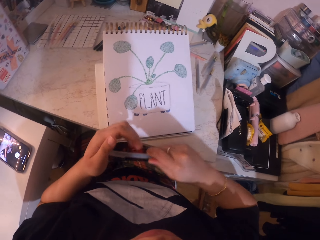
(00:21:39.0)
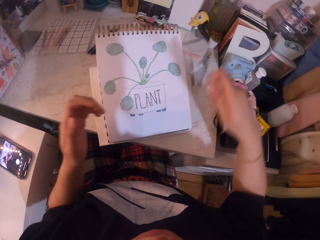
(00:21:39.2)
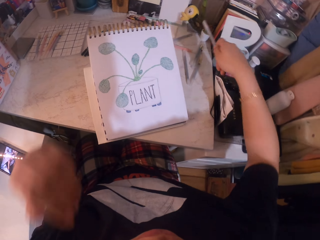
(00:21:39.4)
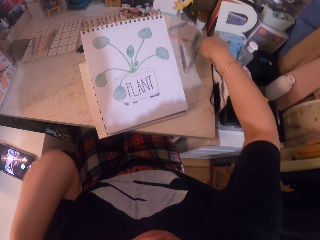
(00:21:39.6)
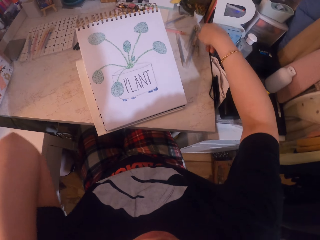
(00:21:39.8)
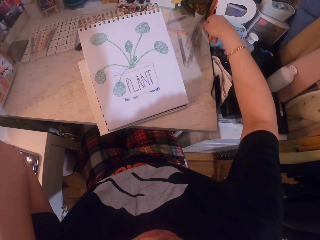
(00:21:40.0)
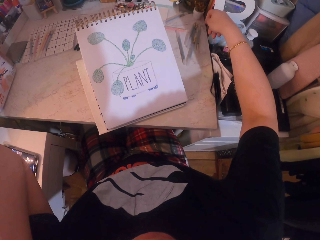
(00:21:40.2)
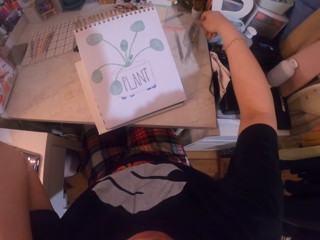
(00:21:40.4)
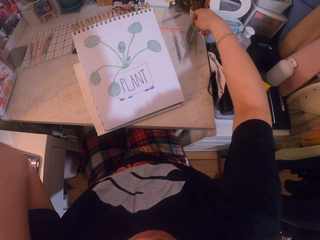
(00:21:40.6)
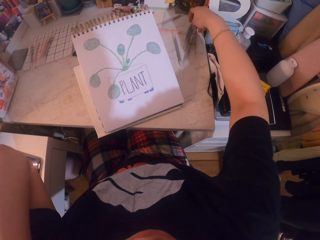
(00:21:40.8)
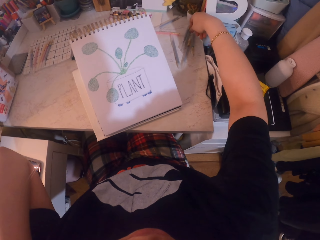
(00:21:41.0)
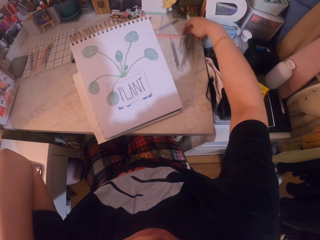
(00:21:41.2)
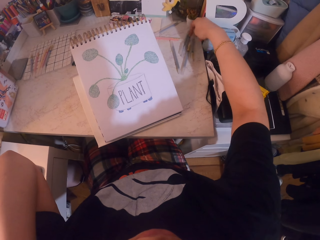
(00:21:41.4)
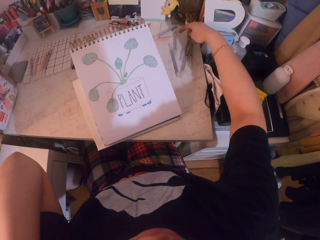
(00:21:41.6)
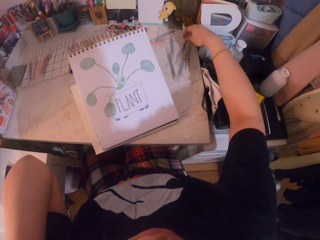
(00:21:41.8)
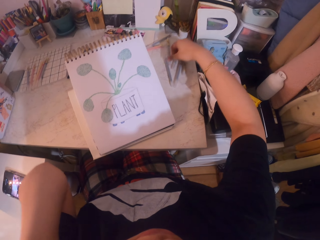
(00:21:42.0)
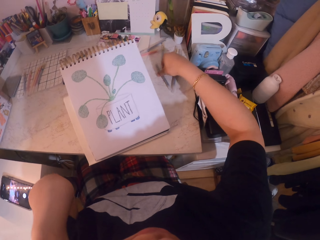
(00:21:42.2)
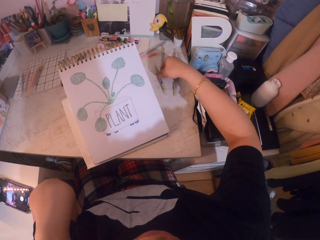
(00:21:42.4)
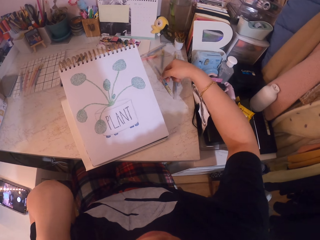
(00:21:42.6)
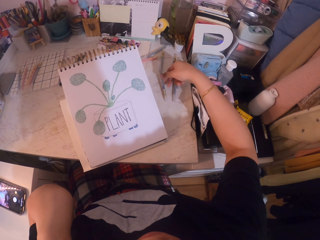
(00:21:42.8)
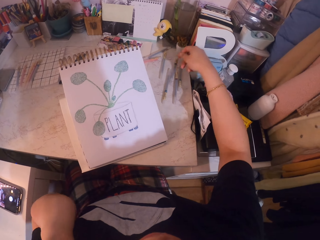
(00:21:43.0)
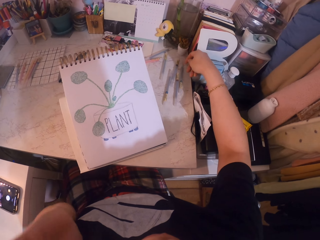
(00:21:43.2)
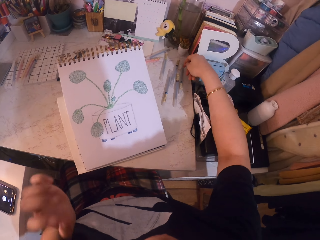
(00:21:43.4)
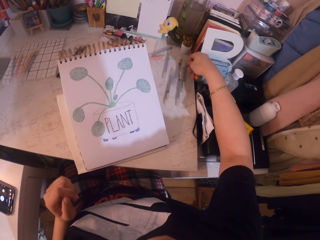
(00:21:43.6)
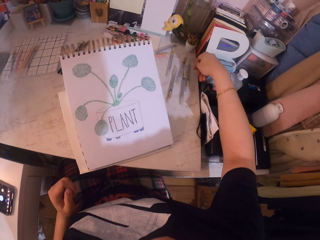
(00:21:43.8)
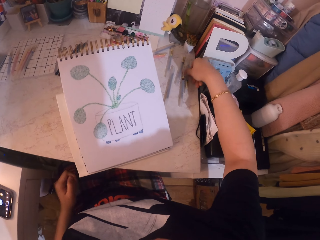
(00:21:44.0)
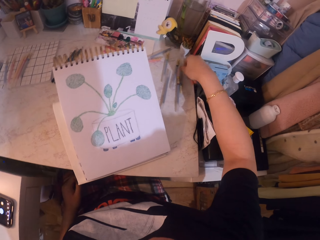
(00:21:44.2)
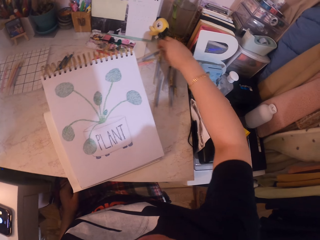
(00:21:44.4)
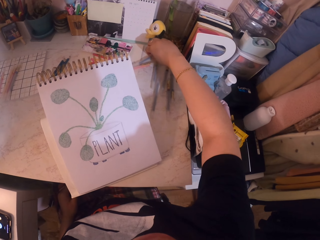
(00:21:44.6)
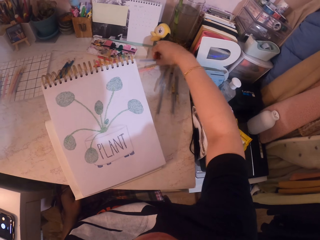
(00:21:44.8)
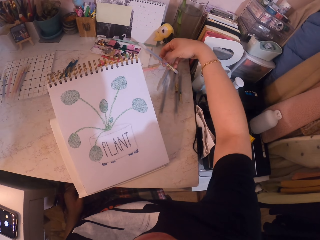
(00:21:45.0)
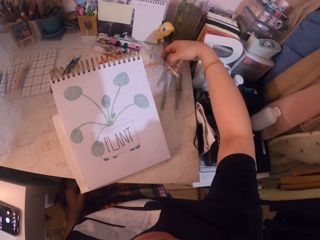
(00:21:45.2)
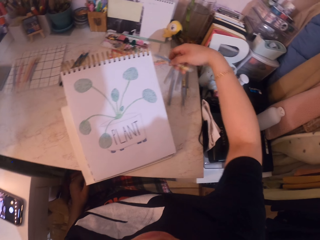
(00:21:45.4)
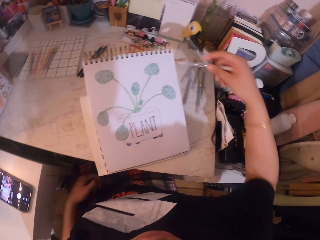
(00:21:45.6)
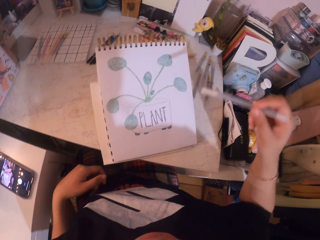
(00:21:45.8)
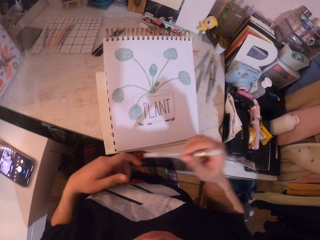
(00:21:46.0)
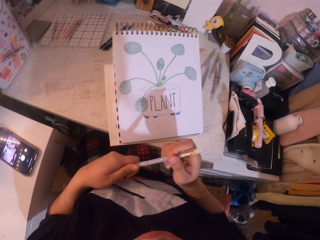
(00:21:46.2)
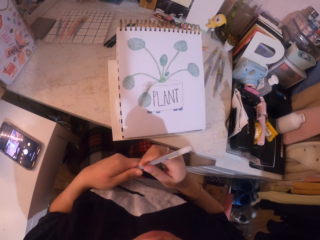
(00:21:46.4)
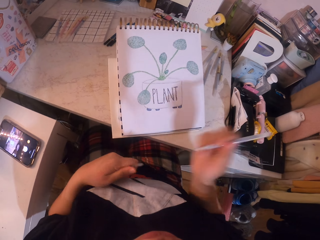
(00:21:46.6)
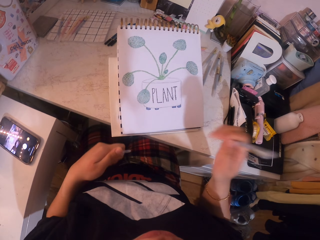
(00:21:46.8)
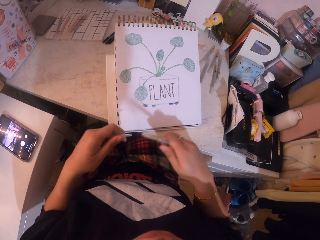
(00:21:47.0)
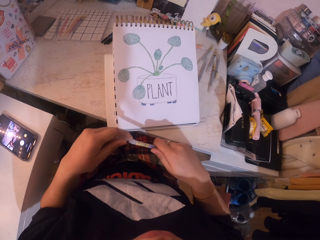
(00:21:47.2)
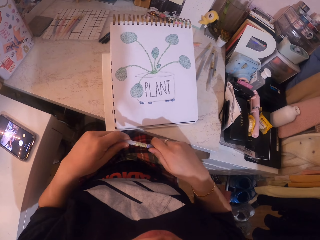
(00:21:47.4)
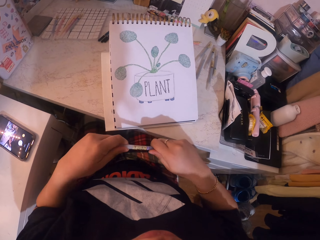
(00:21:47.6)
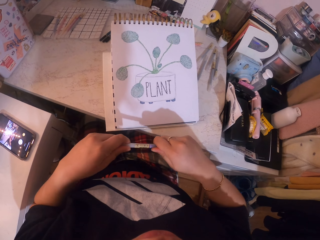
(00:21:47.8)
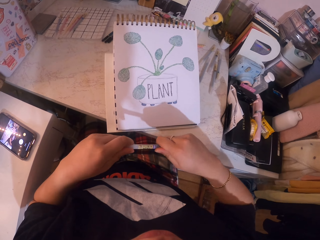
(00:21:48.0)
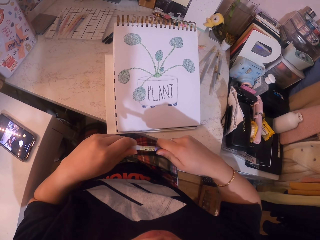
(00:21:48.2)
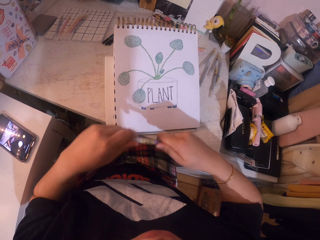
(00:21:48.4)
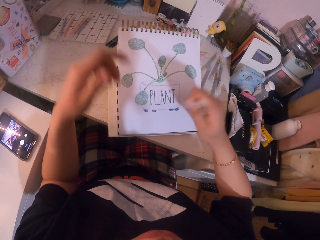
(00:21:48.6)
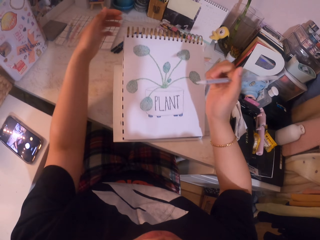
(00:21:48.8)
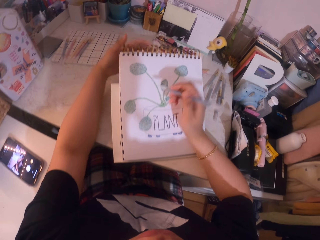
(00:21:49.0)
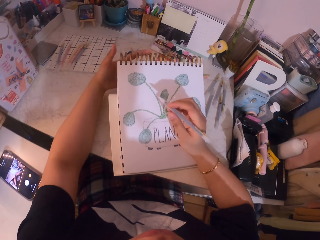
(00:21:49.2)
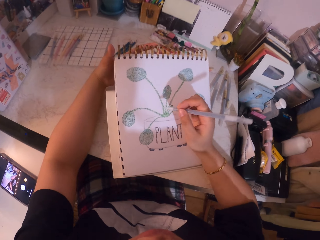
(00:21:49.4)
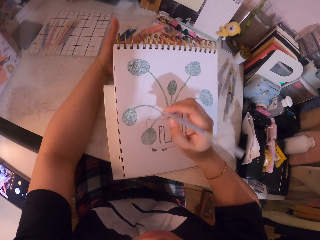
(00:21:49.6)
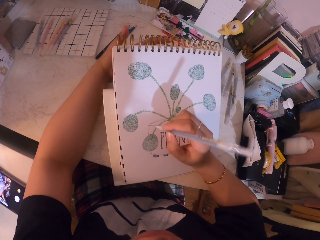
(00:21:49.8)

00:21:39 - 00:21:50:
The camera wearer places the glitter pen on the table. They inspect the glitter pens on the table. They pick up the glitter pen. They inspect the glitter pen. They remove the lid from the pen. They place the lid on the pen.

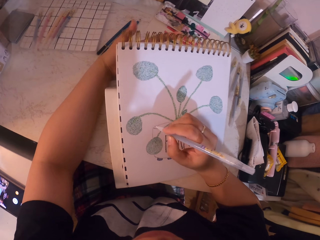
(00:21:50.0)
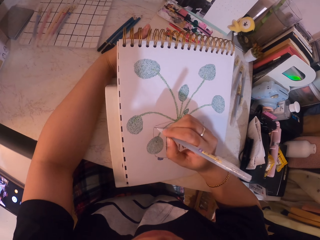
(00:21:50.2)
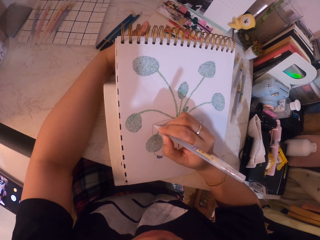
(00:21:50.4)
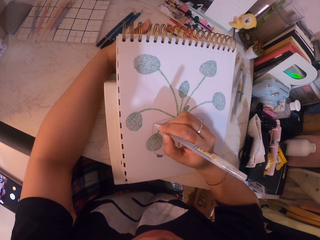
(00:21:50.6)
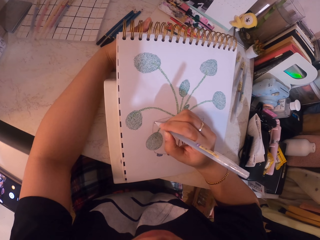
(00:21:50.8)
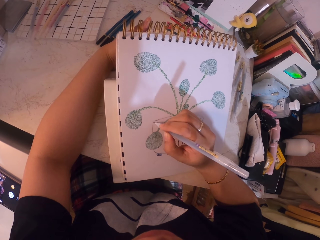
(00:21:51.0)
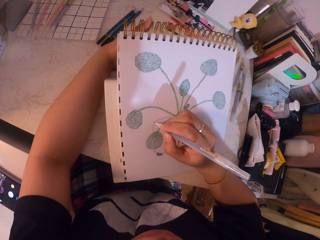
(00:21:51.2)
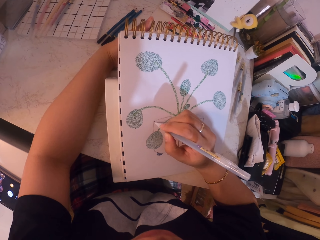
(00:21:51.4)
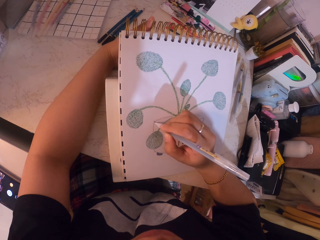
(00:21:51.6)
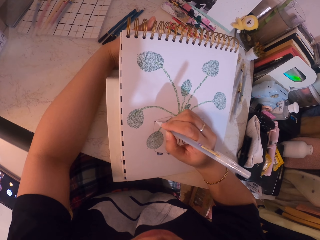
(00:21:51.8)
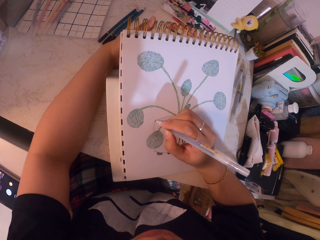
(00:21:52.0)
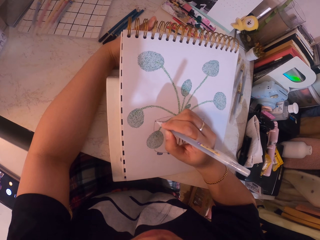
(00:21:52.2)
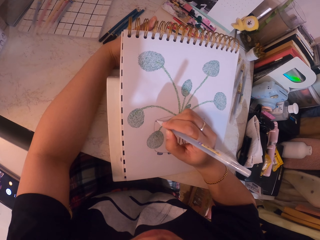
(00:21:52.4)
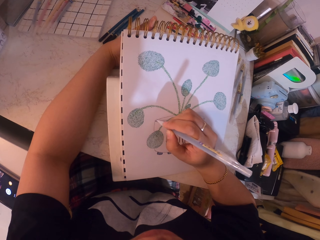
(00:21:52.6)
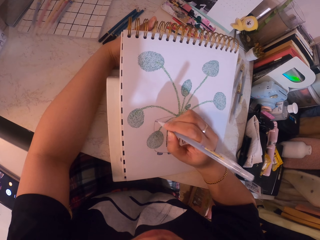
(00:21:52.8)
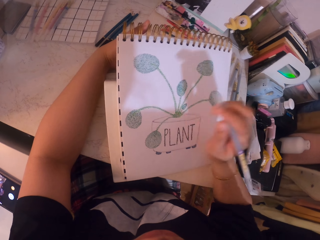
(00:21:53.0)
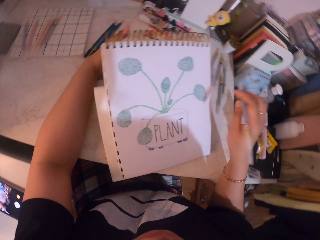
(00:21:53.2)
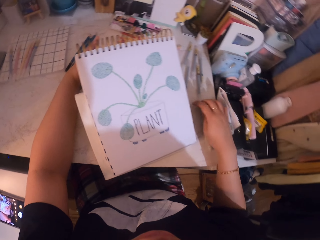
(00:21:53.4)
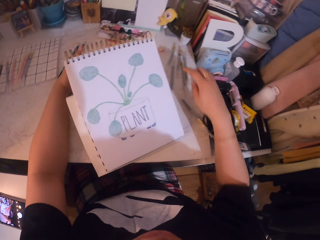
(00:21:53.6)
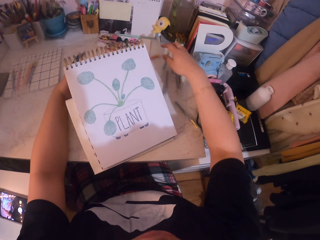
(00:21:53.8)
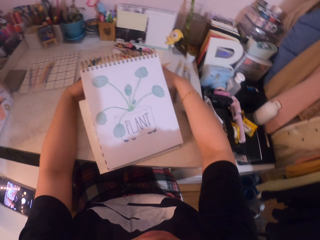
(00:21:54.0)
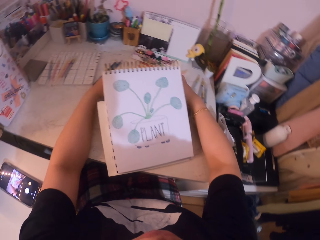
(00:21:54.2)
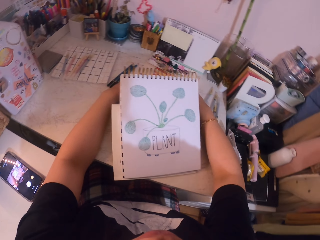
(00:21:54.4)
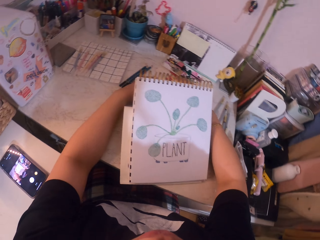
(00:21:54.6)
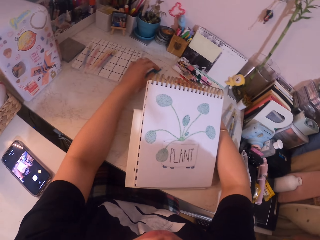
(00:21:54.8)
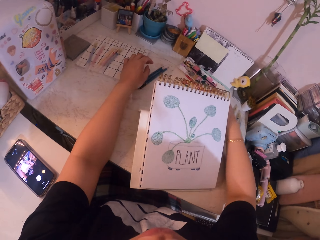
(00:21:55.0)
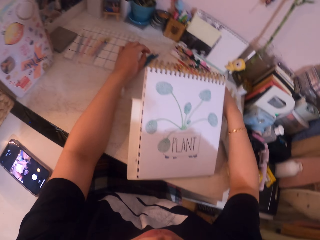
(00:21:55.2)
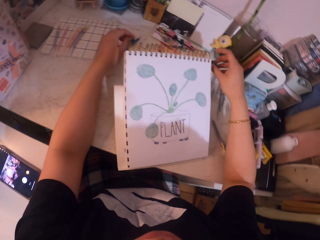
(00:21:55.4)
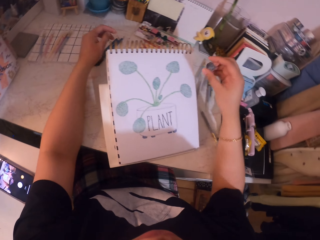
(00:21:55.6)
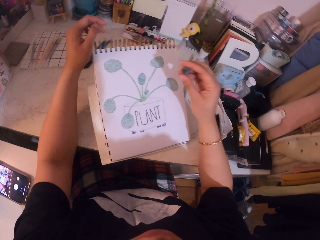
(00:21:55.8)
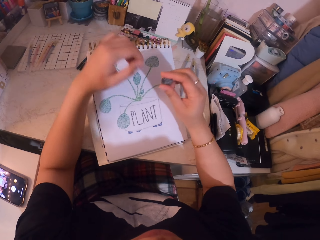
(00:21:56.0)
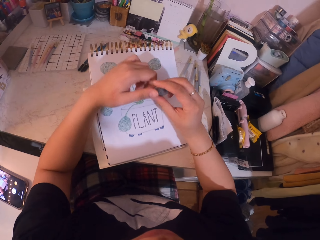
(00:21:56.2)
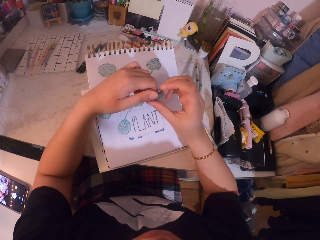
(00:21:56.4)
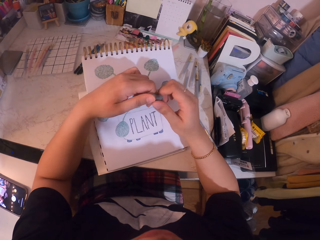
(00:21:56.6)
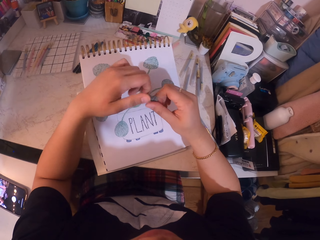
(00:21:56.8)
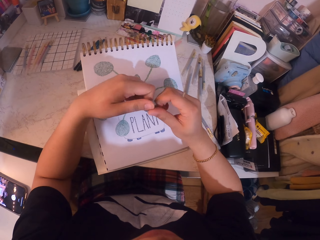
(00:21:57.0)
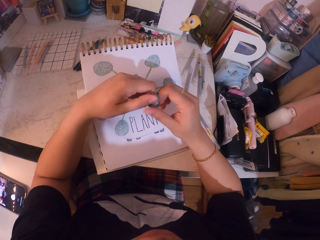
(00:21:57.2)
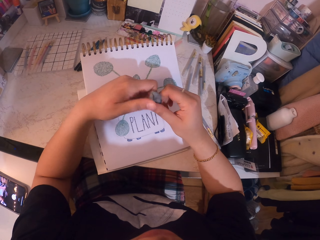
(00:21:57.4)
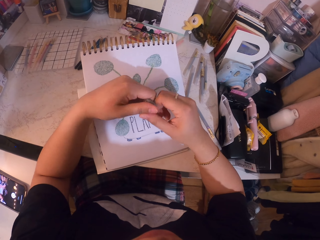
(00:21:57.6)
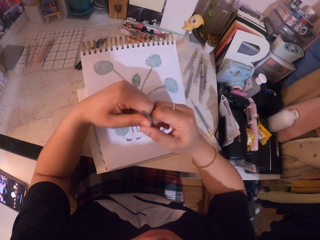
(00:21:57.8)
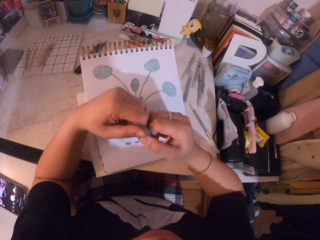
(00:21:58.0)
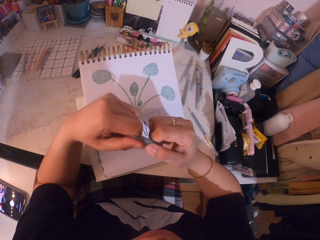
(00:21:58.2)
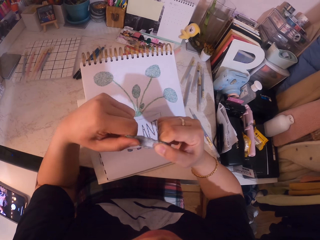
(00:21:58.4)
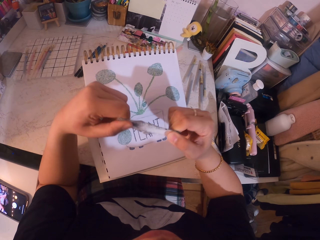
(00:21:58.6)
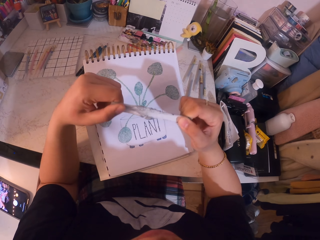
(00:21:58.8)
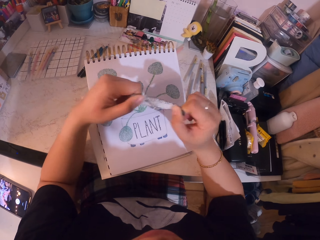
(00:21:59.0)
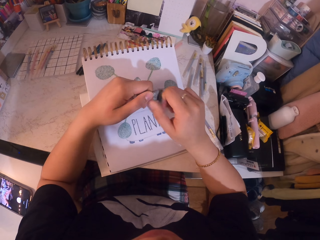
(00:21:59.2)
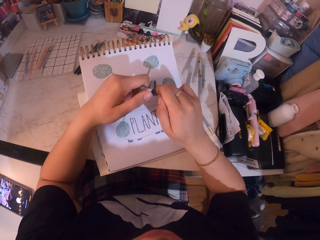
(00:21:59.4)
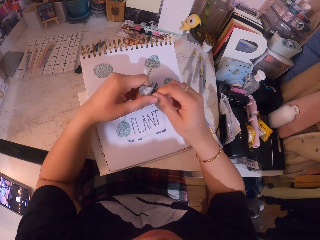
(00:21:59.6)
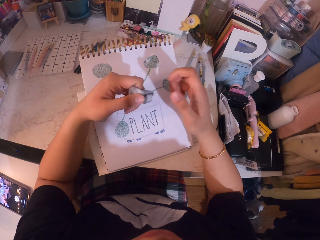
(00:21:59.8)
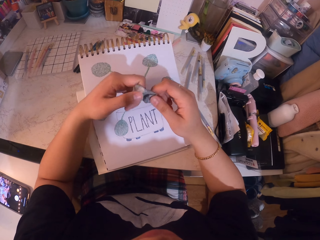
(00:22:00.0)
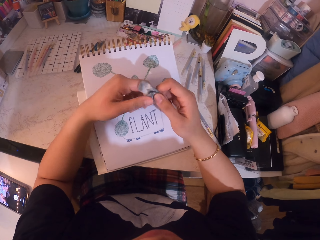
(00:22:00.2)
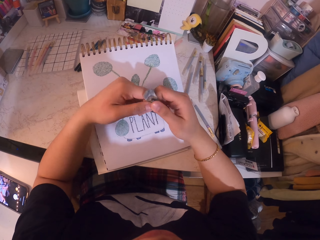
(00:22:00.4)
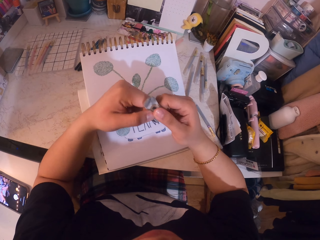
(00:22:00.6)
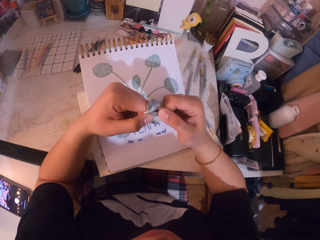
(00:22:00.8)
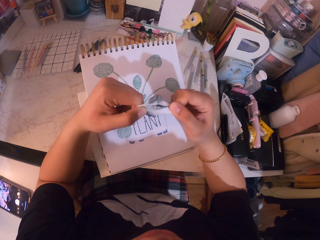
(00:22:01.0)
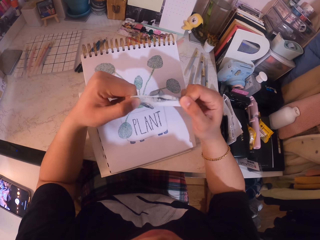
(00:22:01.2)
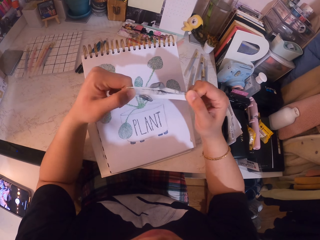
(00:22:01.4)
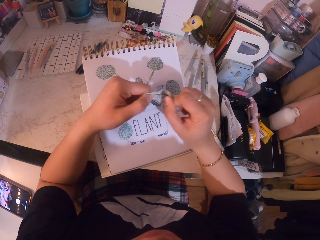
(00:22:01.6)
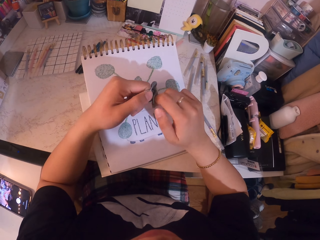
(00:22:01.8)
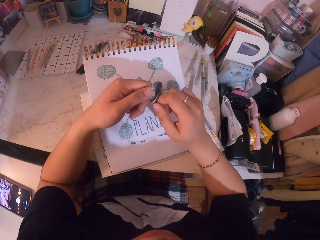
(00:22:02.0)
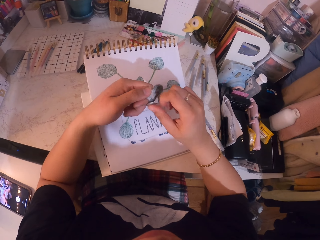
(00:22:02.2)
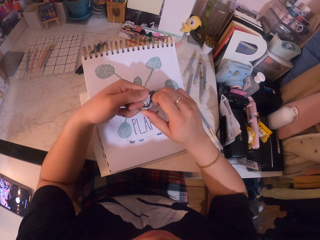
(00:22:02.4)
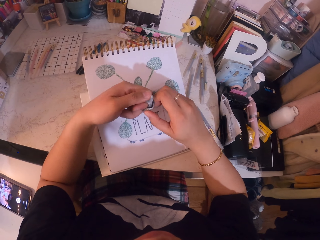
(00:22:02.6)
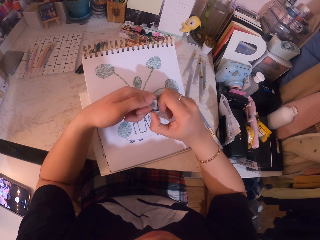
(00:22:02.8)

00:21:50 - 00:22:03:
The camera wearer draws a vase. She applies glitter on the drawing with the glitter pen. She places the glitter pen on the table. She picks up the eraser or gum. She holds the eraser with both her hands. She stretches the gum. She shapes the eraser.
